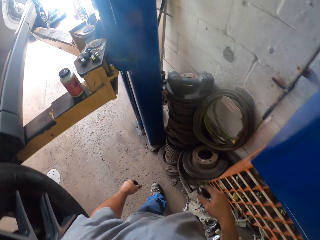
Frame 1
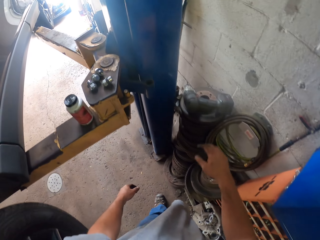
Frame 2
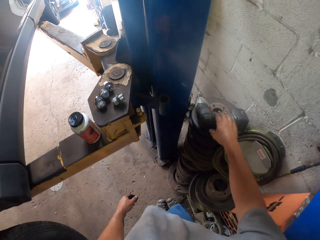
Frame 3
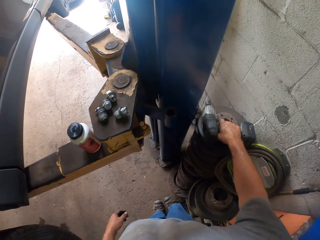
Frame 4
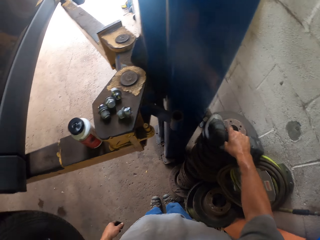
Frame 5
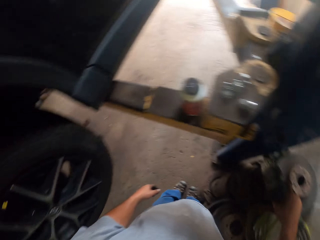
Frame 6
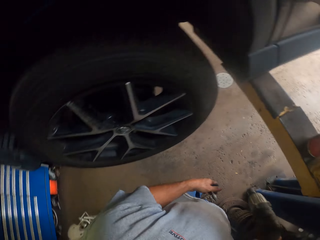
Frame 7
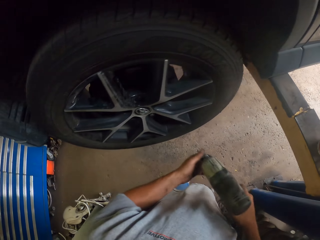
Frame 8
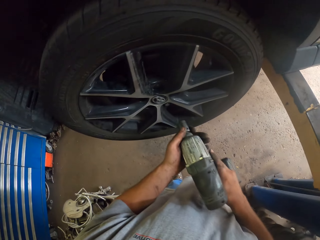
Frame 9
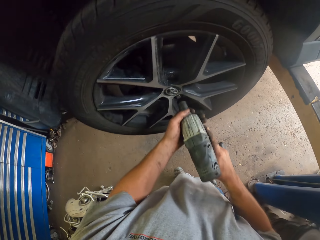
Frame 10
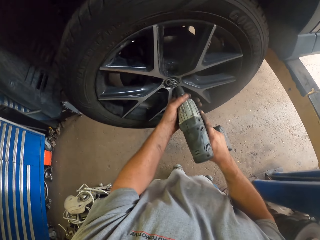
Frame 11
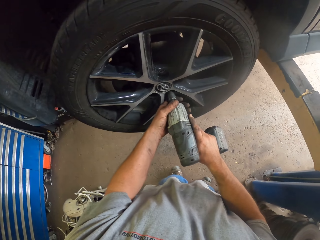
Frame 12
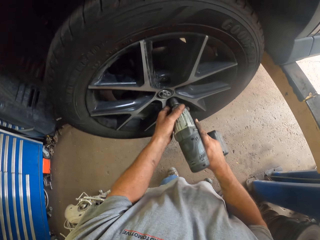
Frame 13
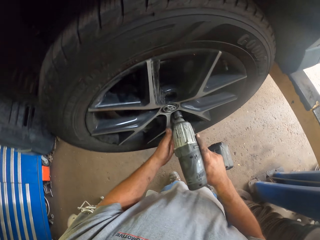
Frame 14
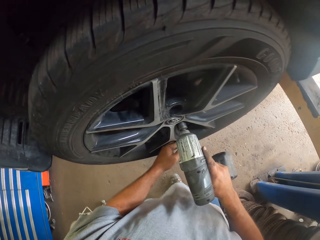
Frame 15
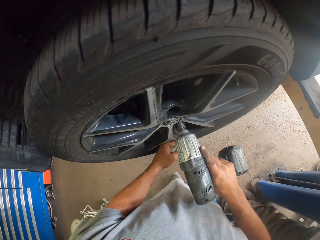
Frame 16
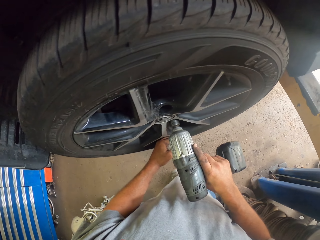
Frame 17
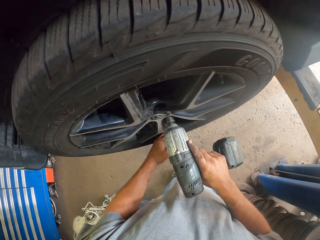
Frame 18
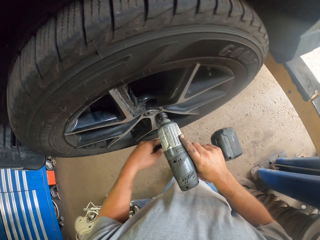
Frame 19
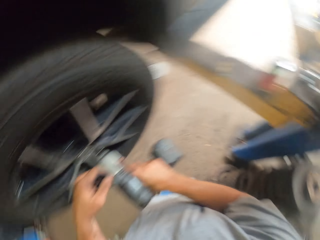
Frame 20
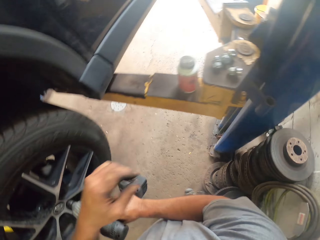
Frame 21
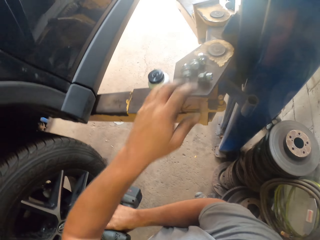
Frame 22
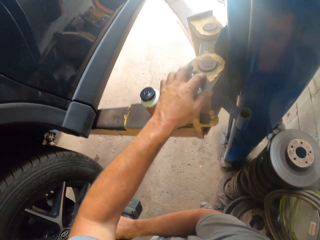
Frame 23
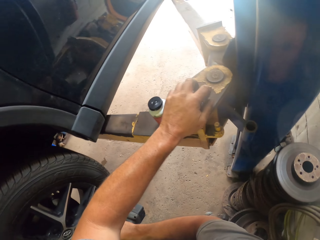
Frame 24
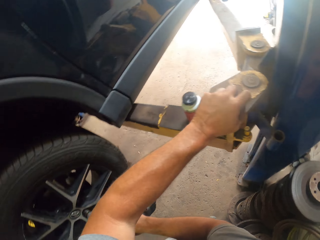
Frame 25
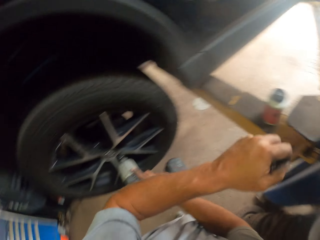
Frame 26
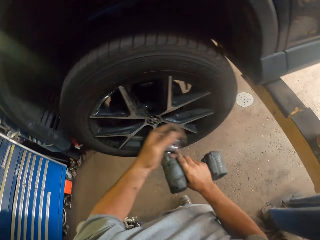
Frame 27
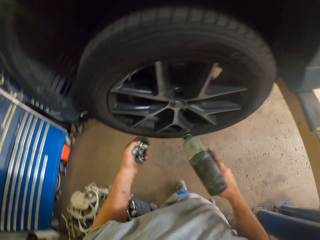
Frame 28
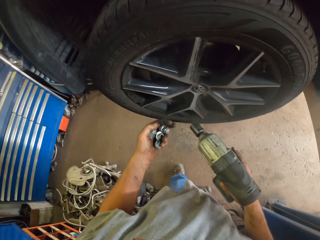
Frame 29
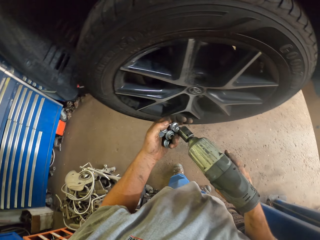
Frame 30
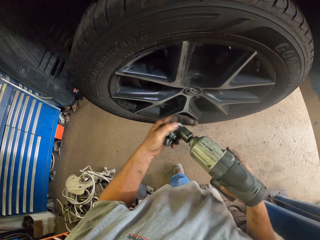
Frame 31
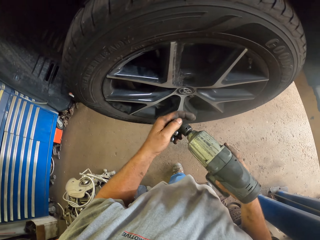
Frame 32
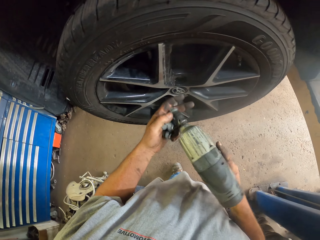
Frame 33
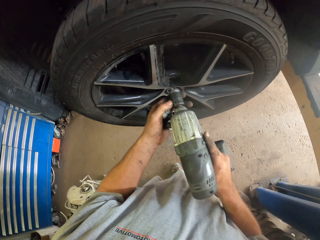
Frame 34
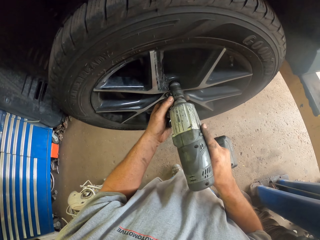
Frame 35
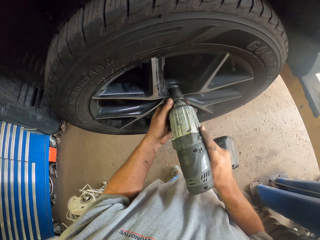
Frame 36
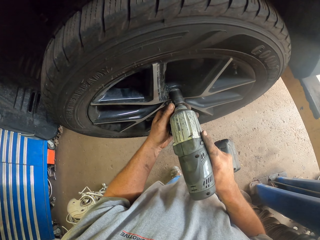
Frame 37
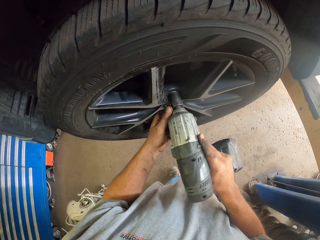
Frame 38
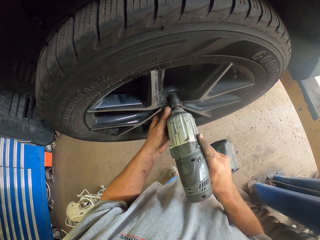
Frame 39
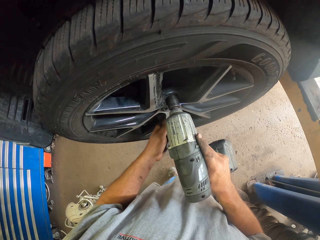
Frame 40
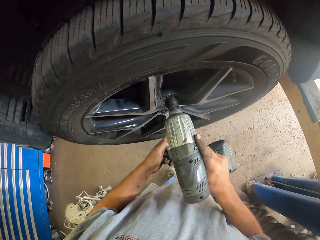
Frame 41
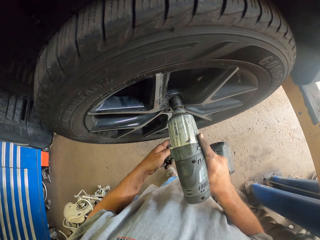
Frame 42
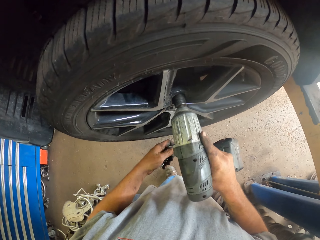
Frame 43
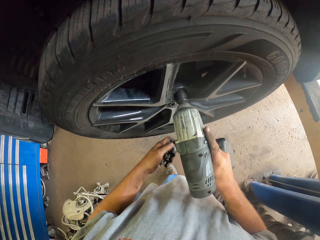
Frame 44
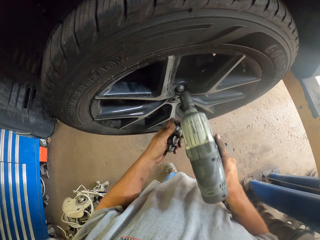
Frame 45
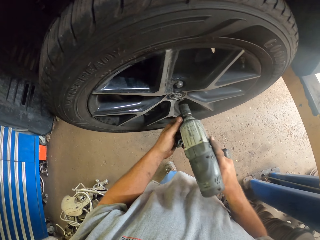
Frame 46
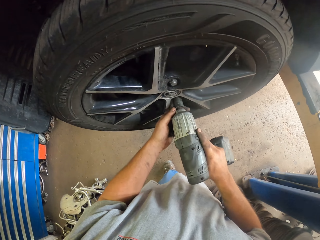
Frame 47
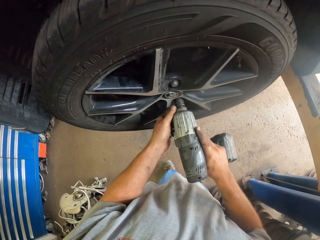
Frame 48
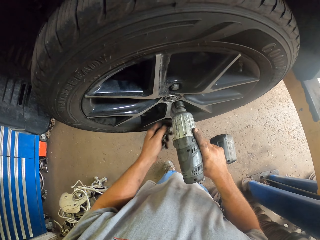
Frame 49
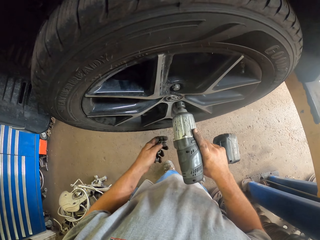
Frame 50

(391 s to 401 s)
The camera wearer takes a lug nut remover or drill. They drill the nuts. They tighten a lug nut with the lug nut remover. They pick a nut, put the nuts to the drill, and tighten the nuts to the wheel hub.

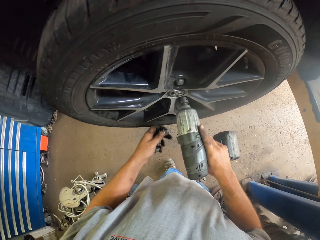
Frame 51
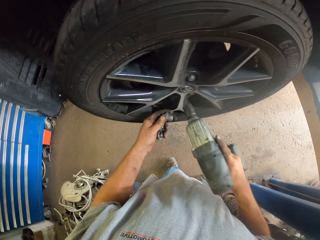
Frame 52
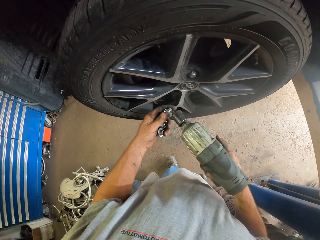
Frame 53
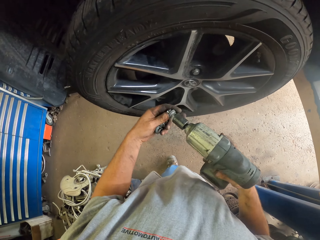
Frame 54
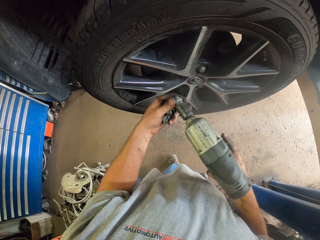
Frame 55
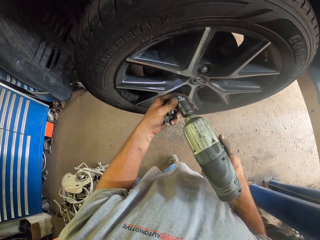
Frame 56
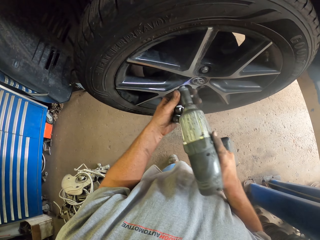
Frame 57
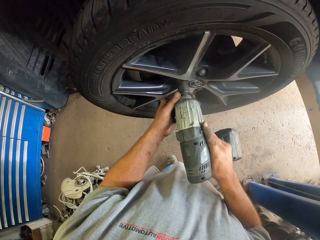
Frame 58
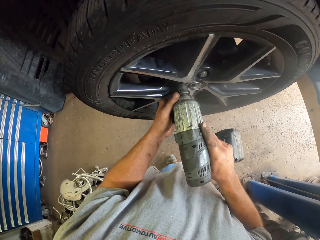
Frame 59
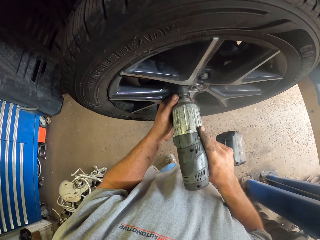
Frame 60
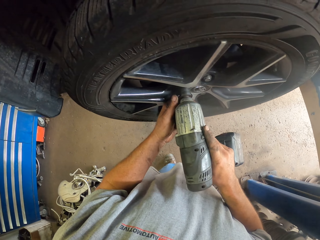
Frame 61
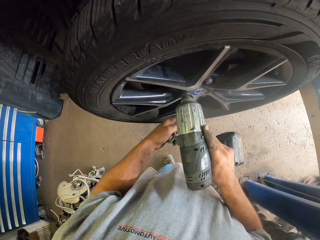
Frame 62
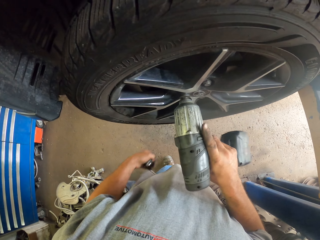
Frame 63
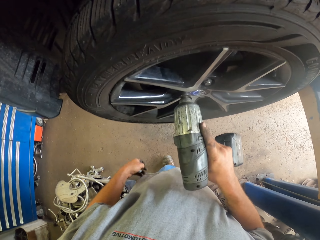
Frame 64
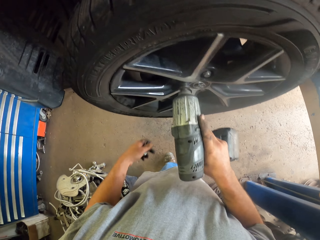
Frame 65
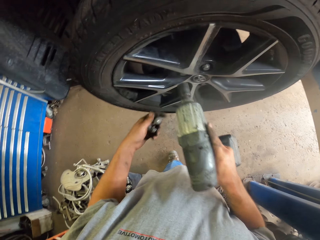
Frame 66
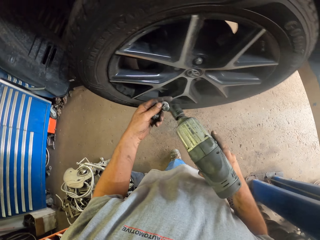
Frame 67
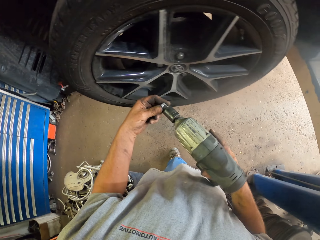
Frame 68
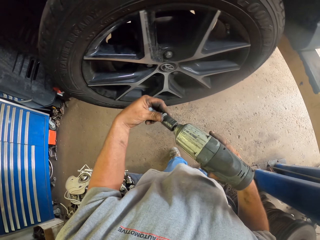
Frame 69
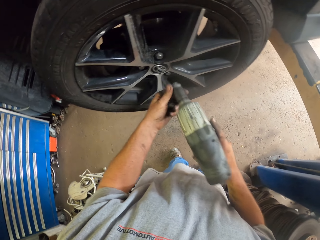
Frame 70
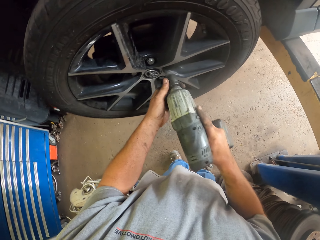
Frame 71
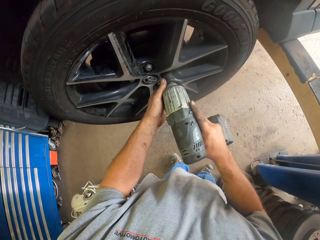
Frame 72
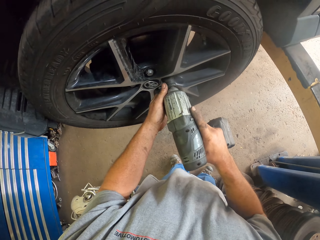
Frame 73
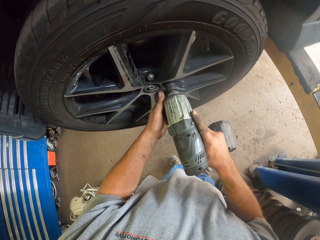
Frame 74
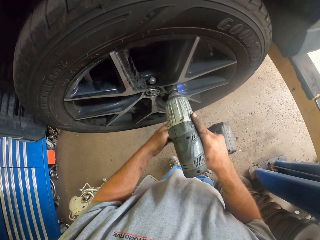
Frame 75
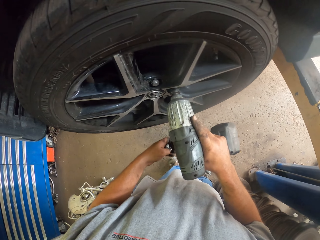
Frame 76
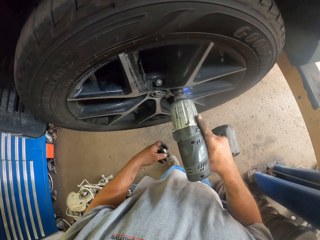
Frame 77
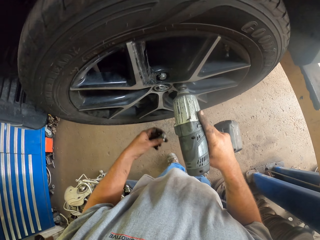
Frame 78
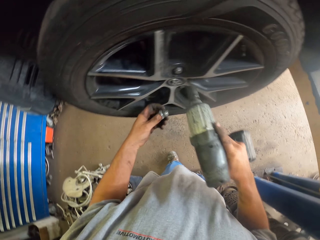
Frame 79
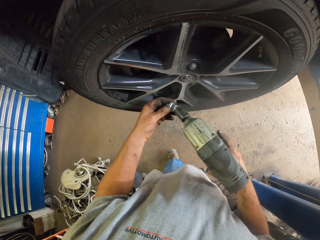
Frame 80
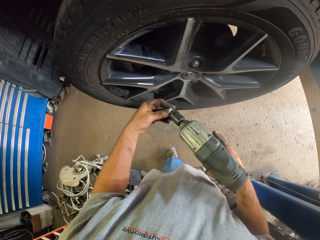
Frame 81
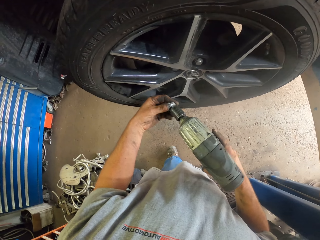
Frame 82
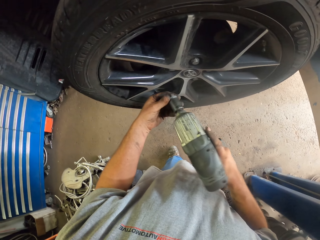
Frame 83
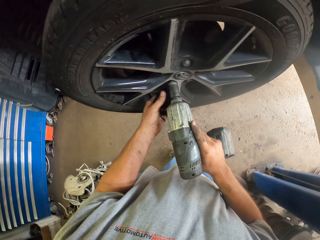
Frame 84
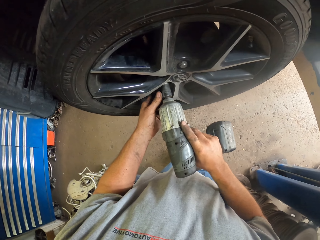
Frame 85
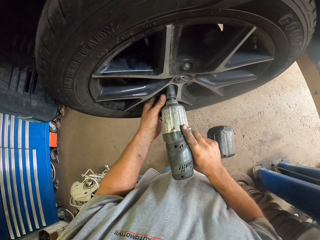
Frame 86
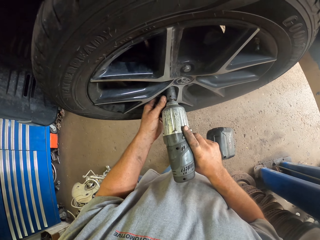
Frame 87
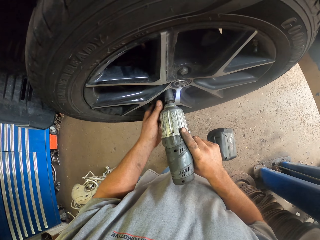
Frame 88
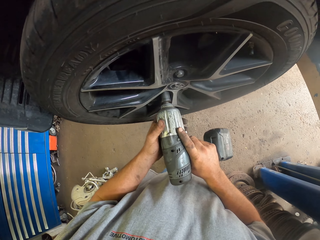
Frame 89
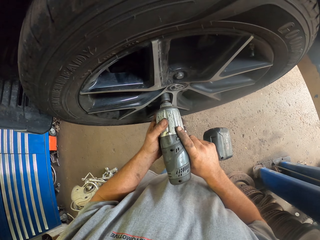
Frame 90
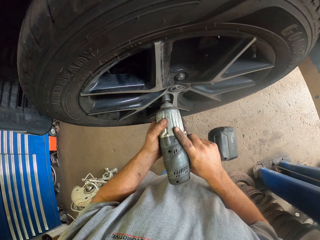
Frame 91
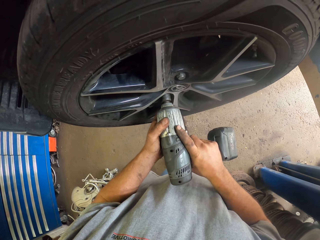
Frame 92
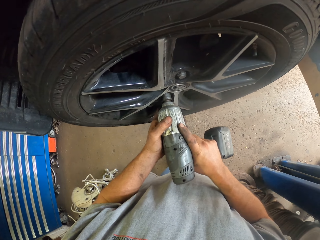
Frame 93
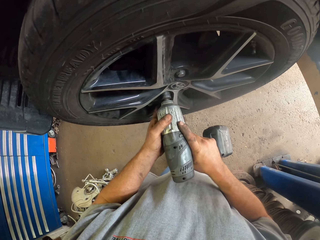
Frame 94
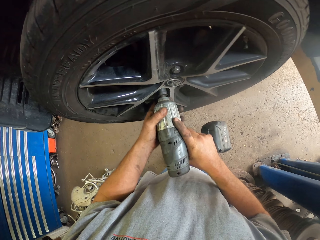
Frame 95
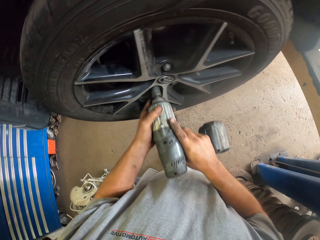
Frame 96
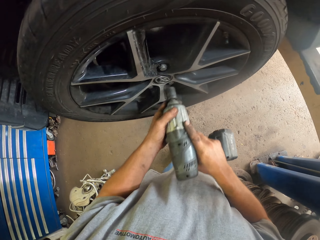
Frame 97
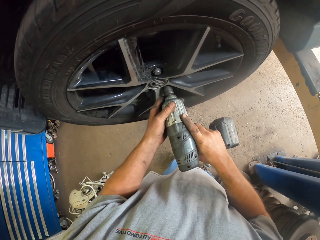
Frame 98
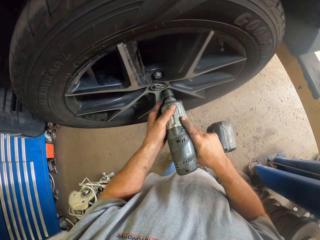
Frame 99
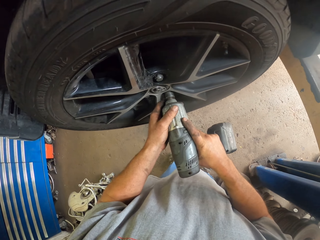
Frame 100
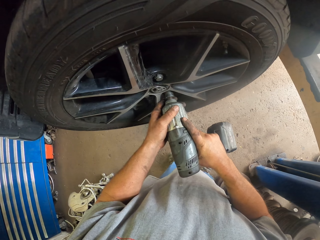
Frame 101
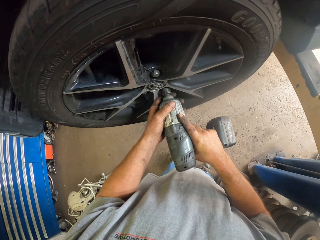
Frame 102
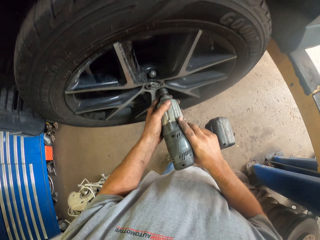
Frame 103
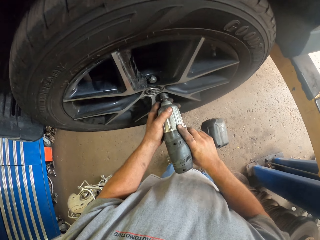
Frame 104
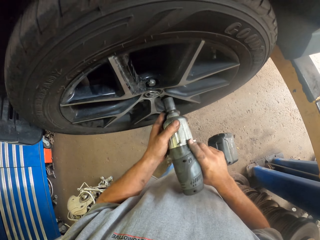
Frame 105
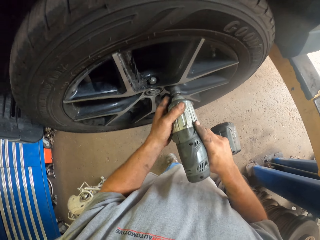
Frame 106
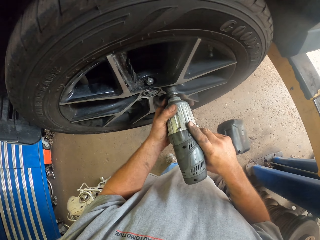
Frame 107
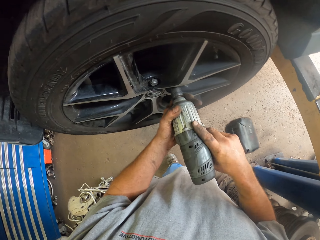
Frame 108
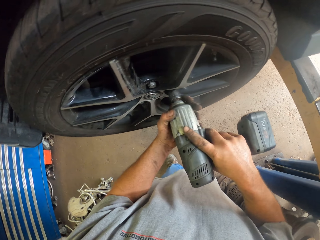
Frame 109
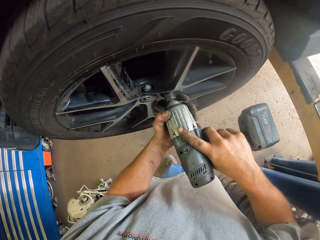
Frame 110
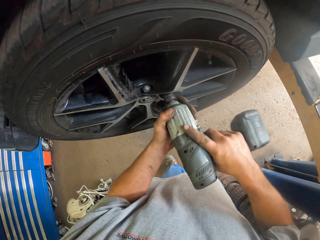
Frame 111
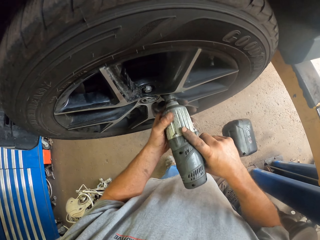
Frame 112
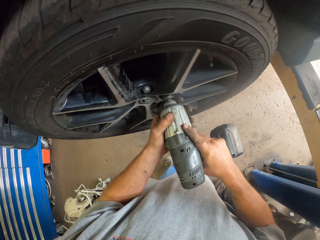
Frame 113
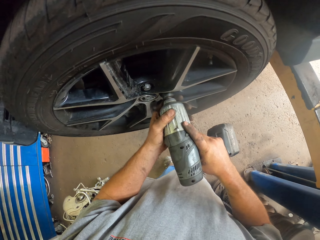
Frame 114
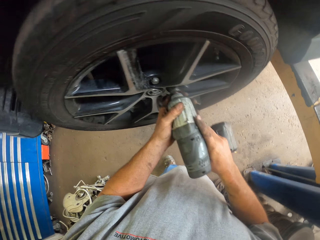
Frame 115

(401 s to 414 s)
The camera wearer puts a nut on the drill. They tighten the nuts to the wheel hub. They put a nut on the drill. They tighten the nuts to the wheel hub. They put a nut on the drill. They tighten the nuts to the wheel hub. They tighten the nuts. They tighten the nuts again.
